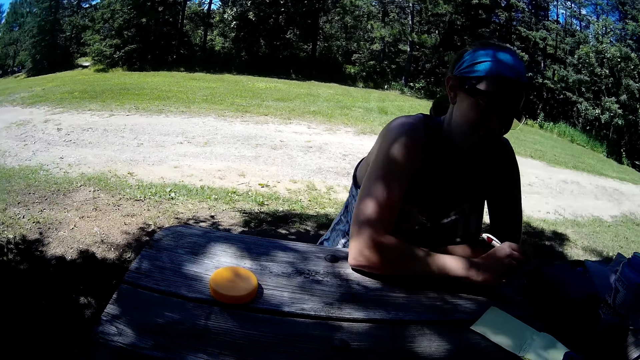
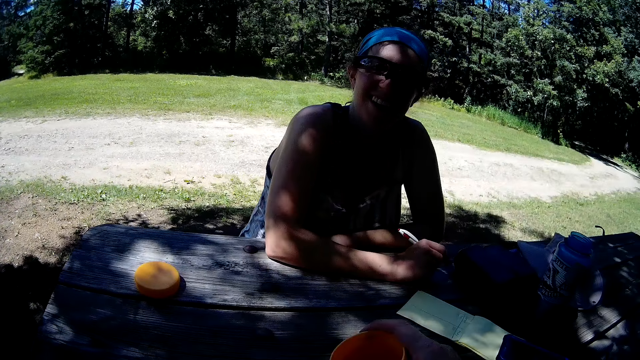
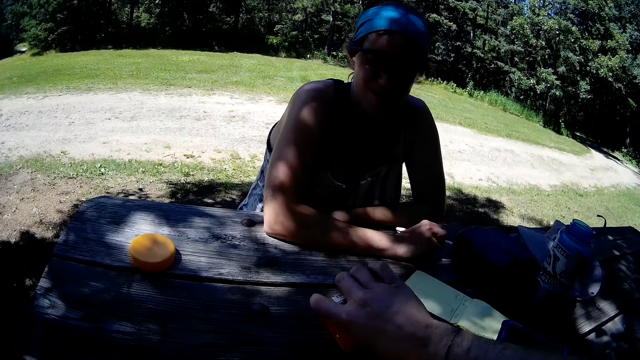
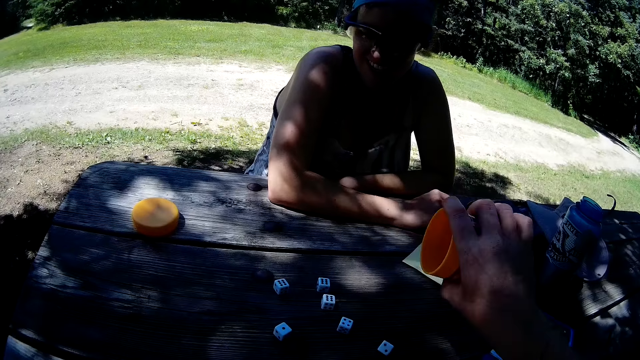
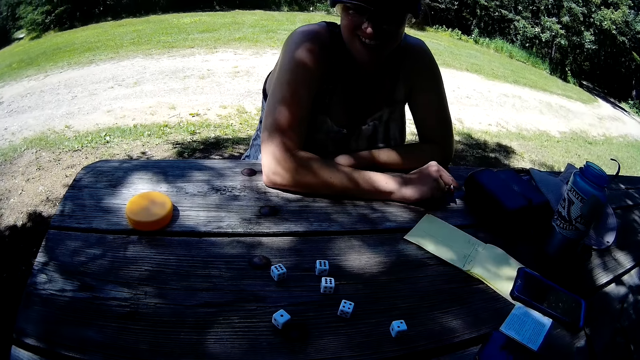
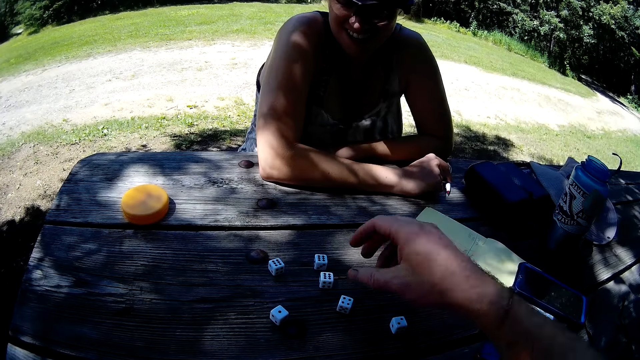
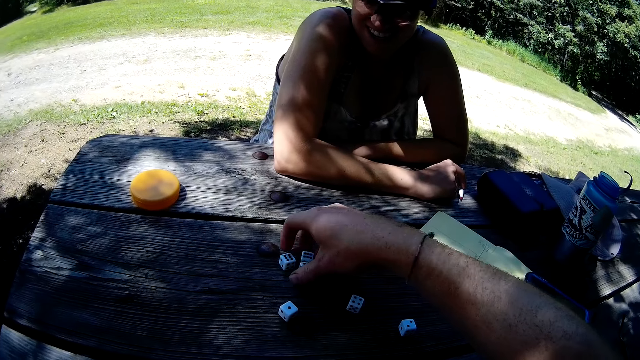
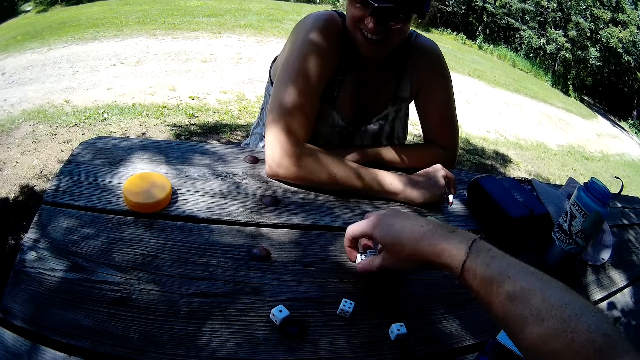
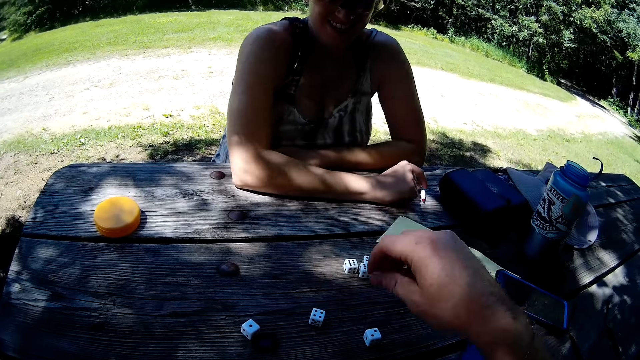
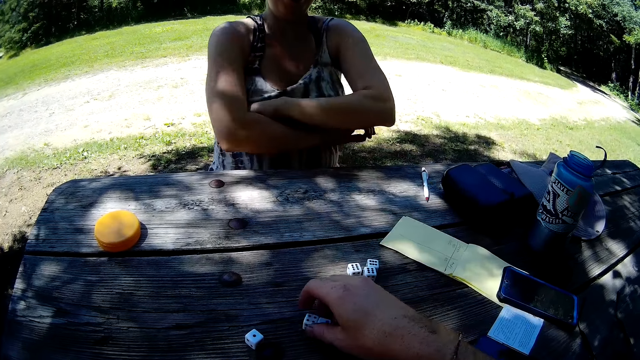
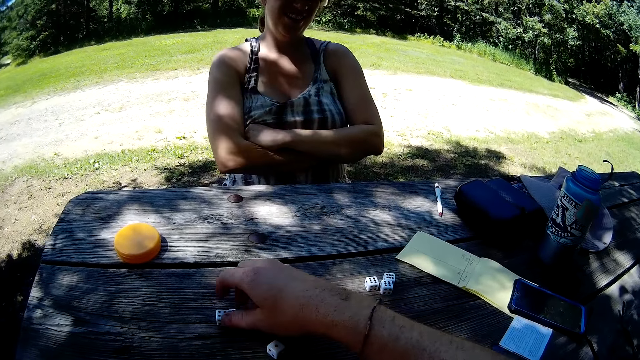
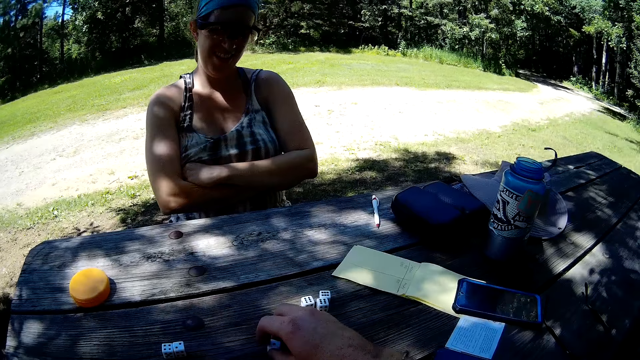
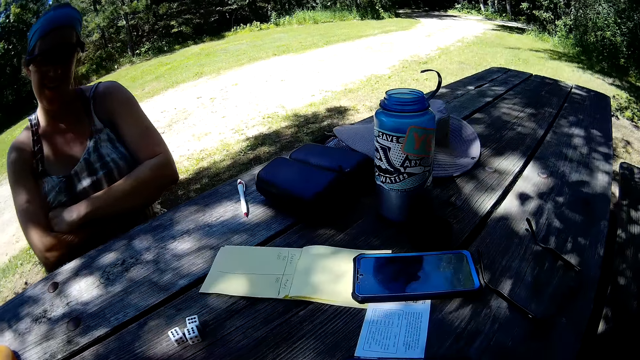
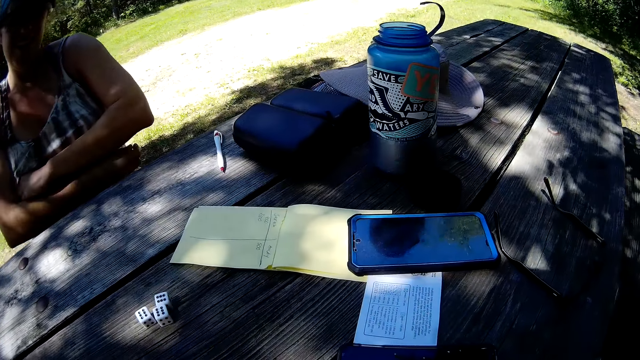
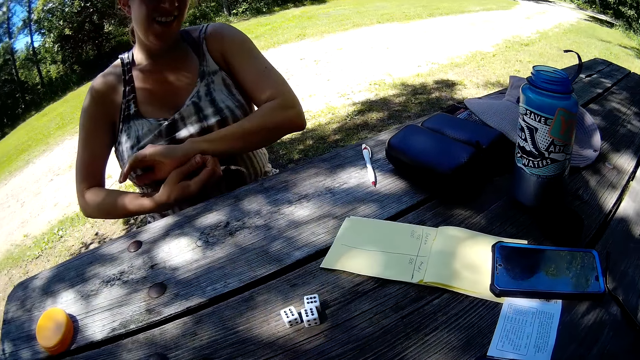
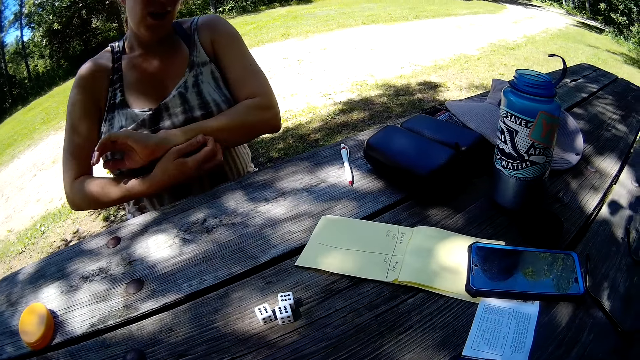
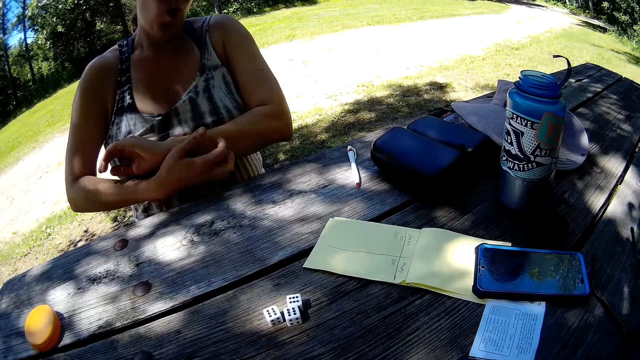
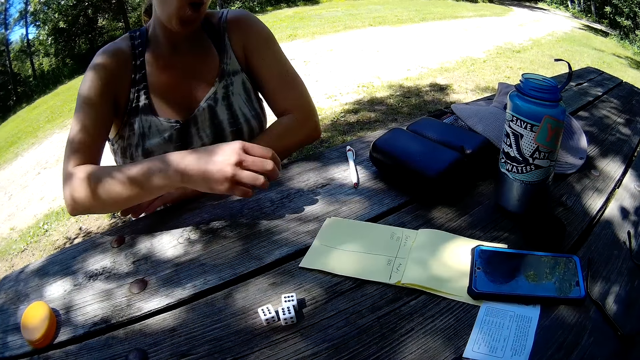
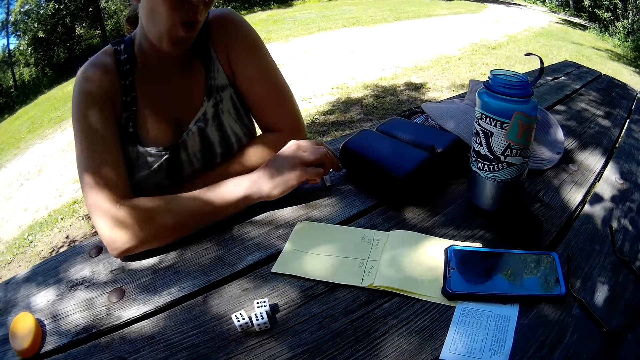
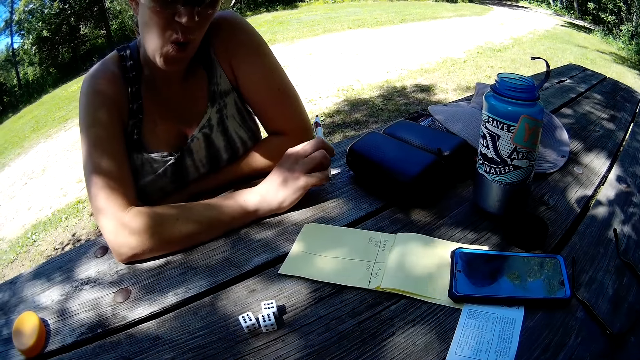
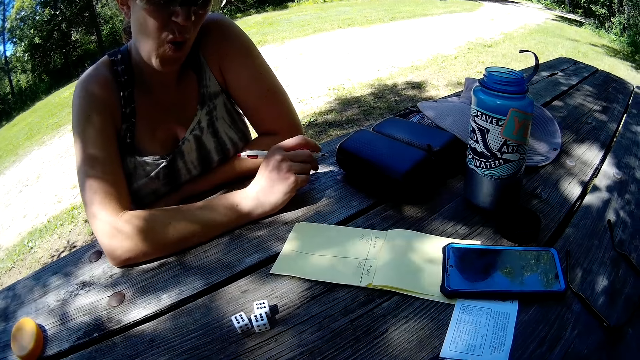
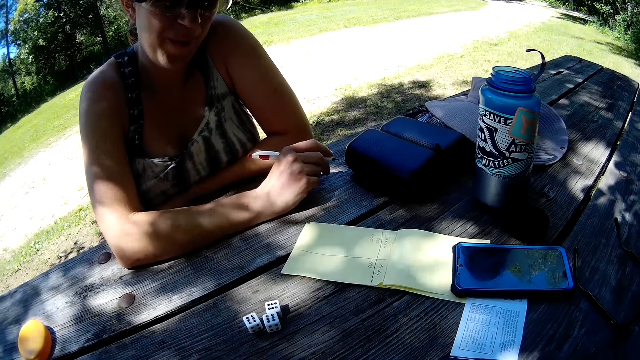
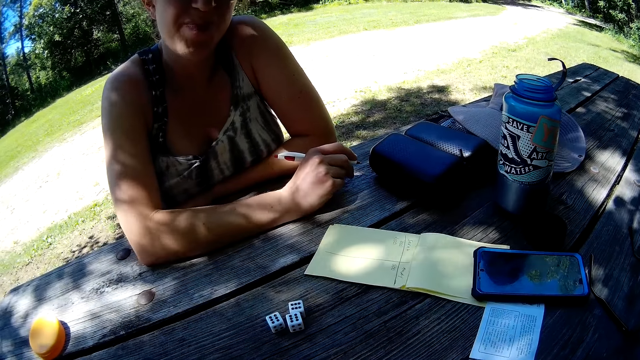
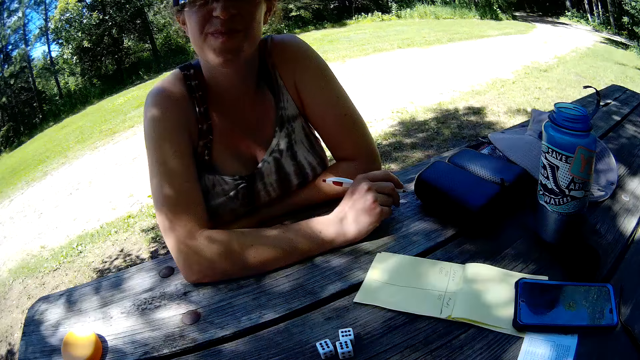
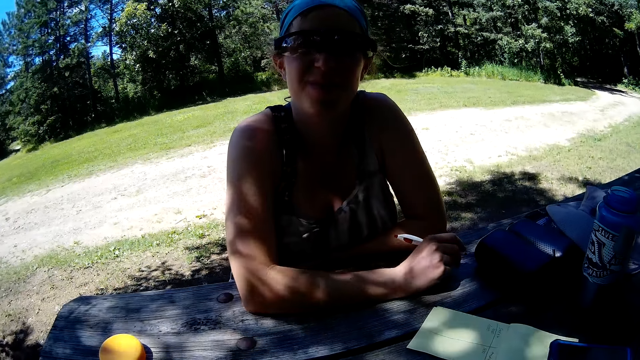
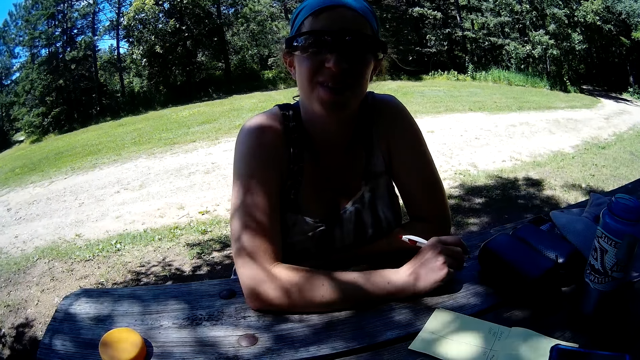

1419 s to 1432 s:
The camera wearer puts the dice in the container. They pour the dice on the table from the container. They place the container on the table. A woman drops the pen on the table. The camera wearer moves three of the dice to the right side of the table. They bring together the dice. They move two of the remaining dice to the left side of the table. They move the last die to the right side of the table. The woman scratches her left hand with her right hand. The camera wearer interacts with the woman. The woman picks up the pen from the table.

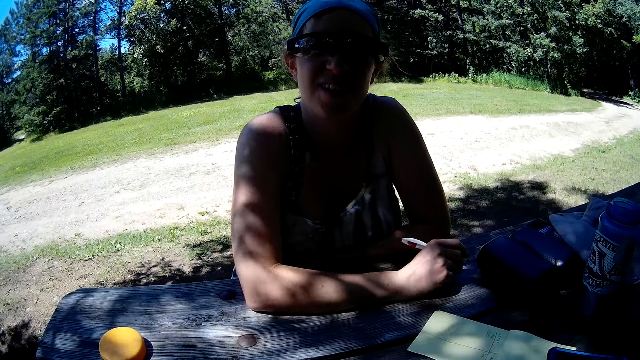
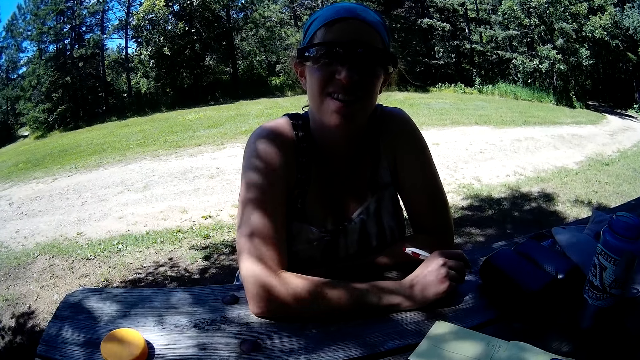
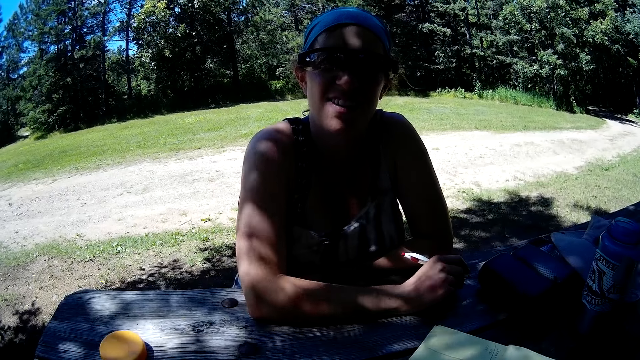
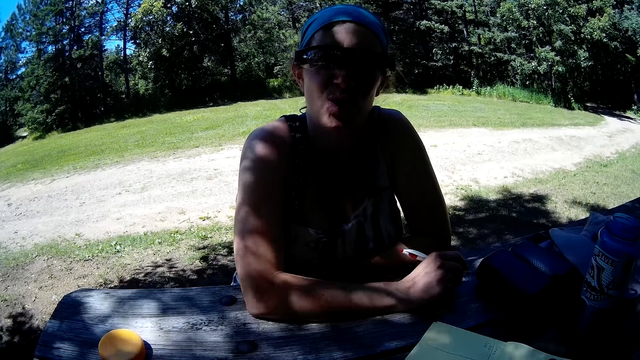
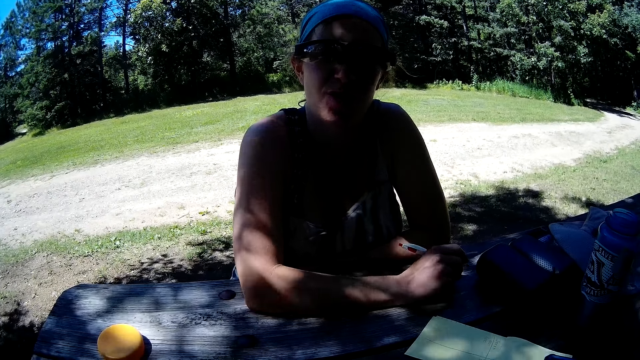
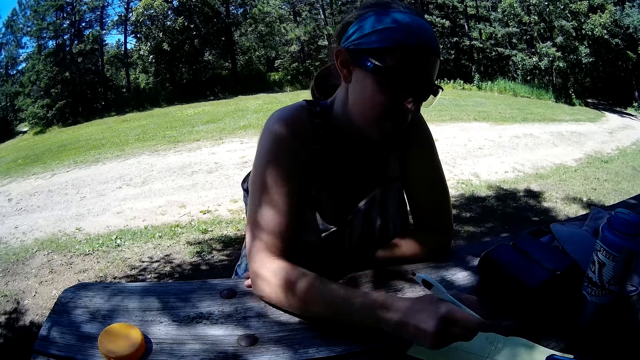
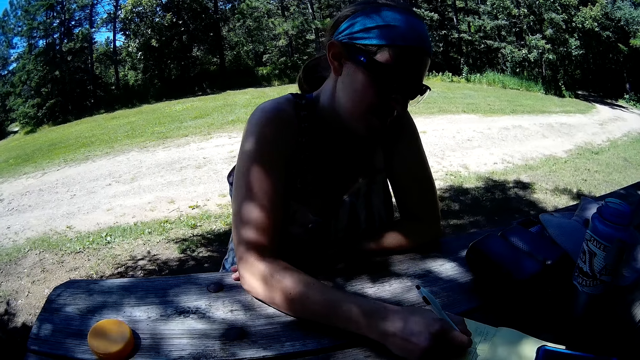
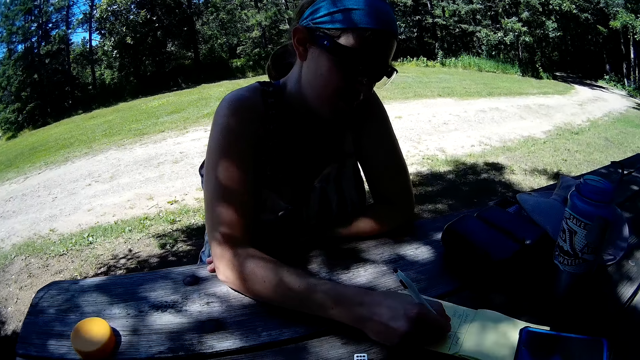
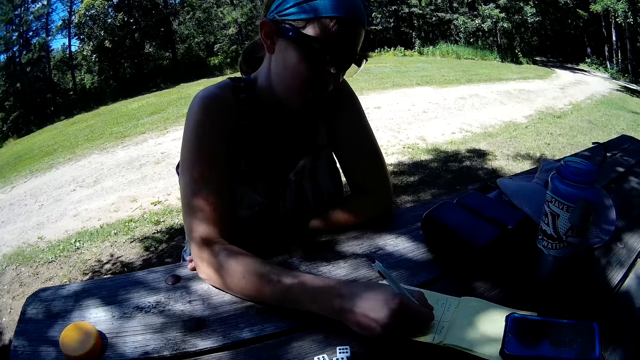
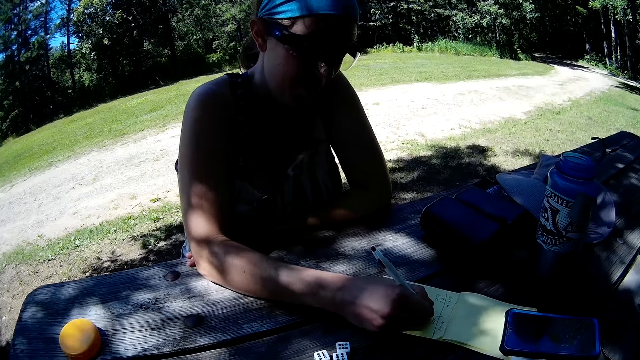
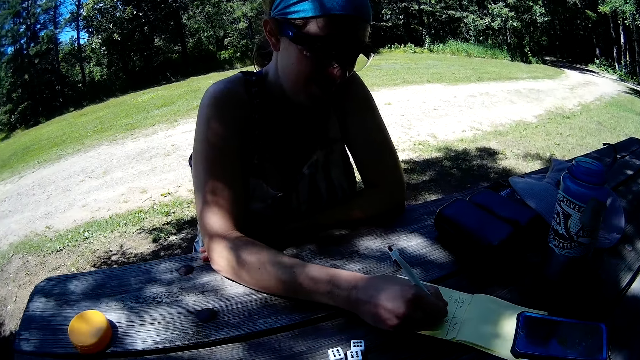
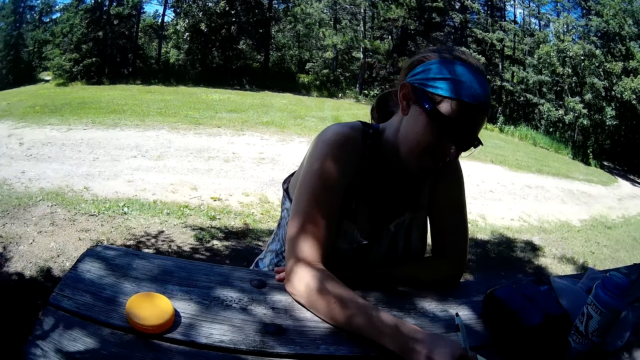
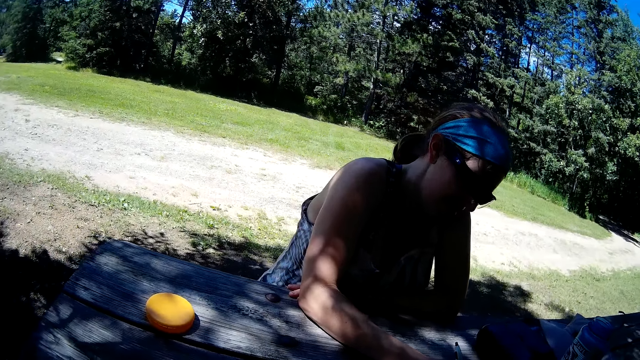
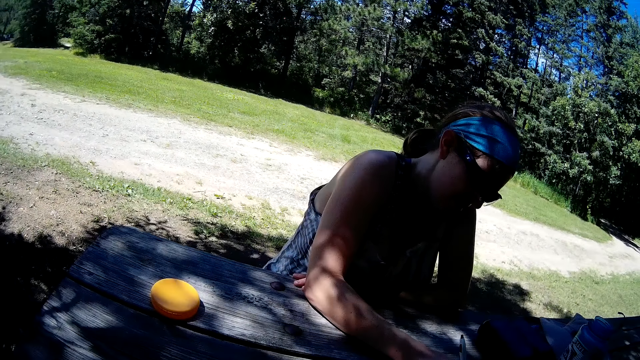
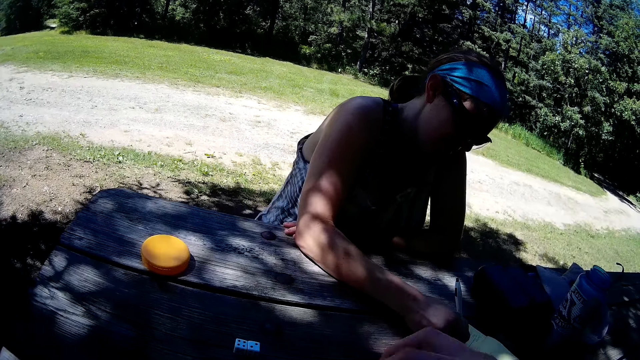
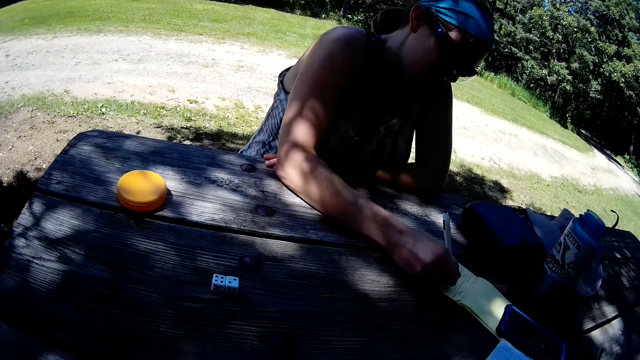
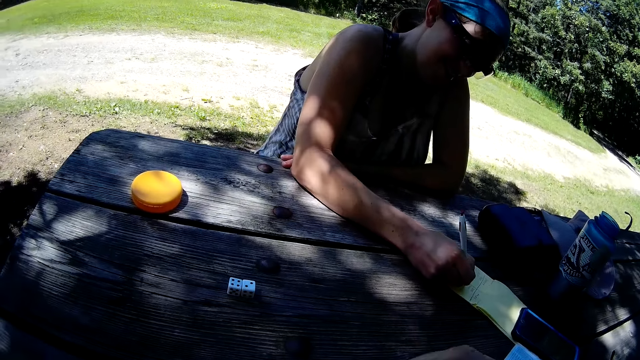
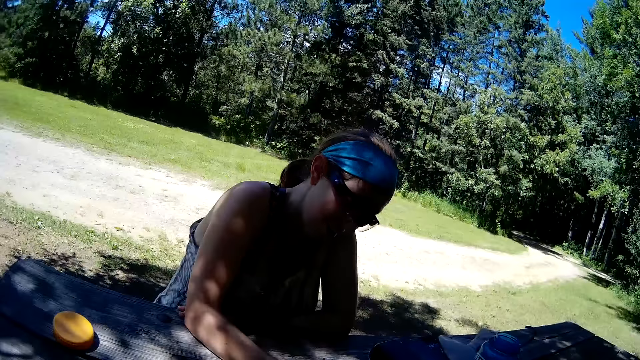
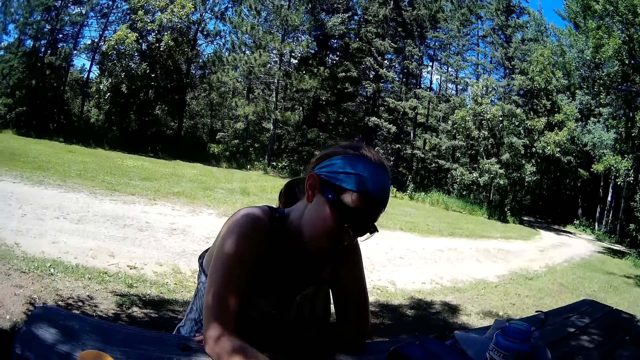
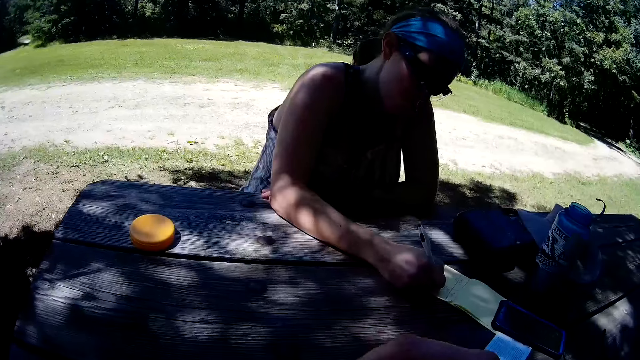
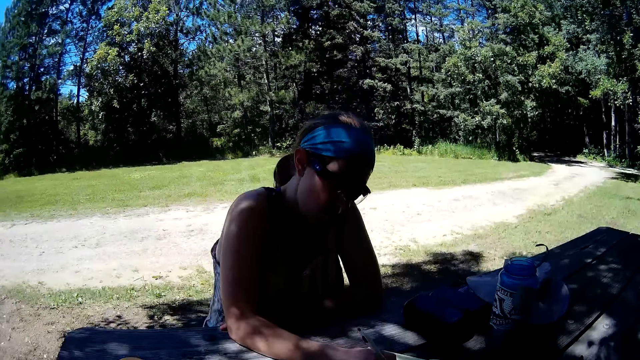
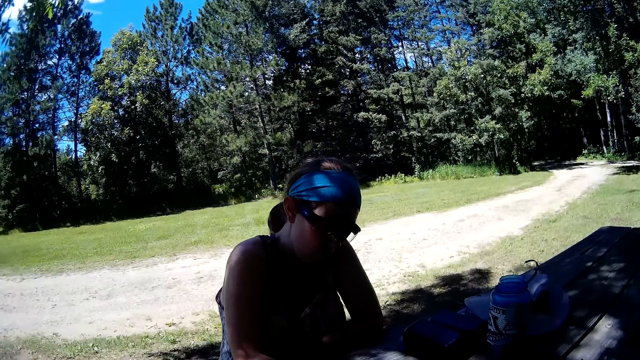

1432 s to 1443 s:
A woman writes on a jotter on the table with the pen. The camera wearer shakes the dice.
